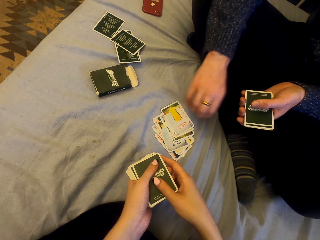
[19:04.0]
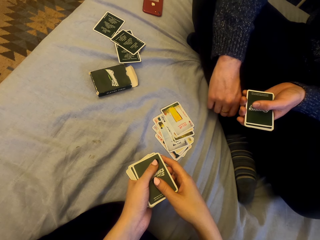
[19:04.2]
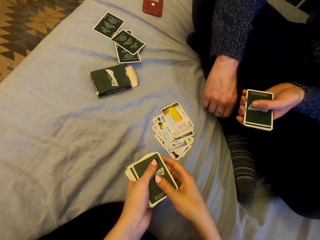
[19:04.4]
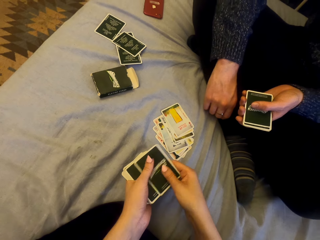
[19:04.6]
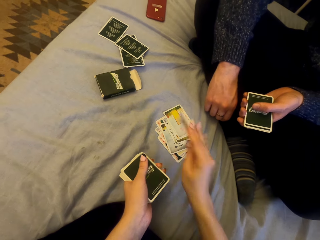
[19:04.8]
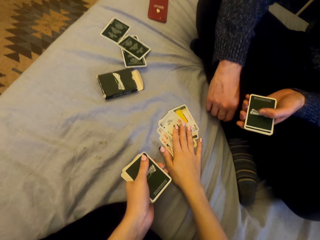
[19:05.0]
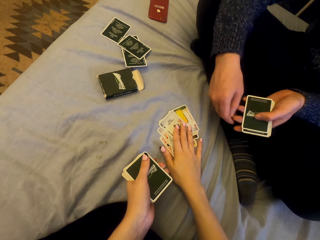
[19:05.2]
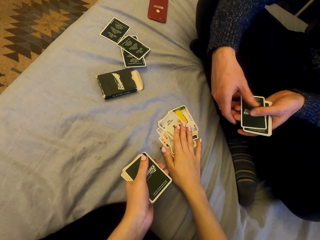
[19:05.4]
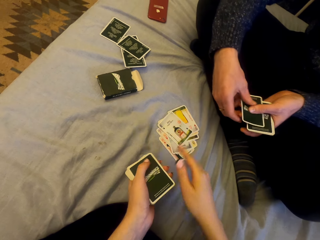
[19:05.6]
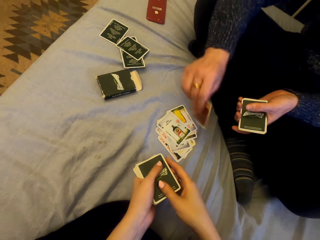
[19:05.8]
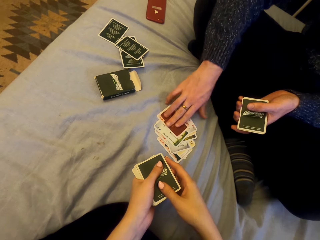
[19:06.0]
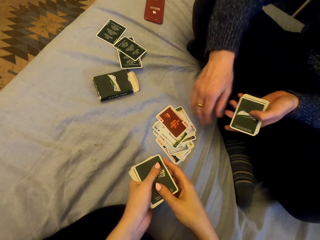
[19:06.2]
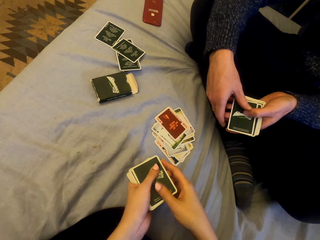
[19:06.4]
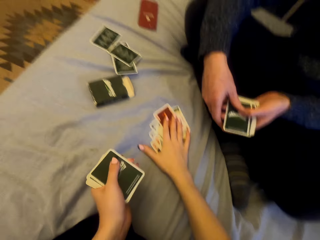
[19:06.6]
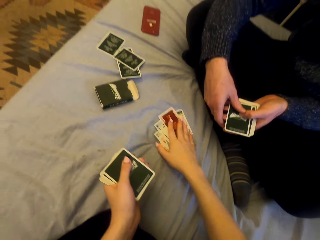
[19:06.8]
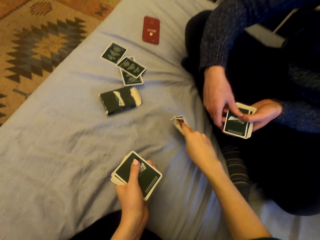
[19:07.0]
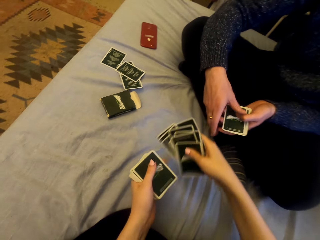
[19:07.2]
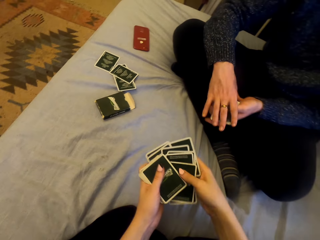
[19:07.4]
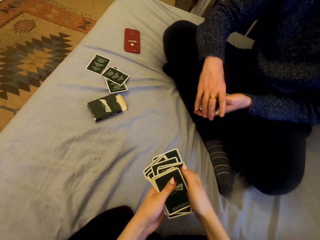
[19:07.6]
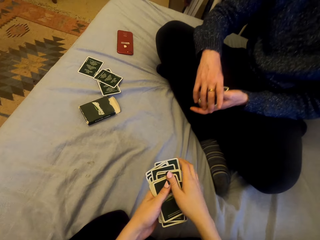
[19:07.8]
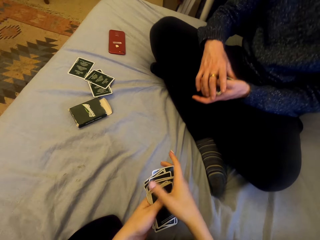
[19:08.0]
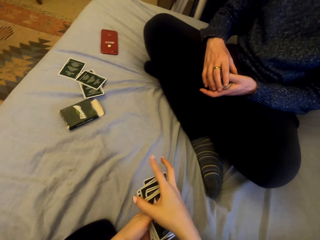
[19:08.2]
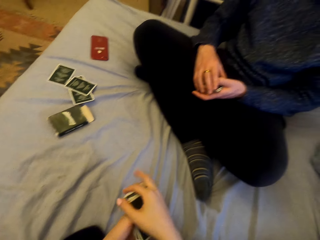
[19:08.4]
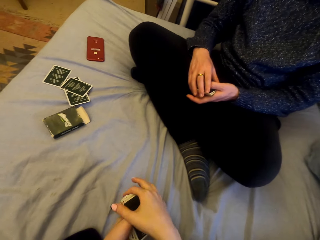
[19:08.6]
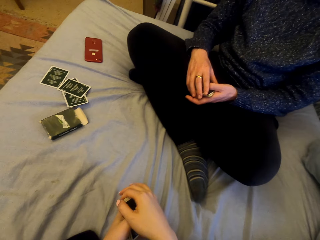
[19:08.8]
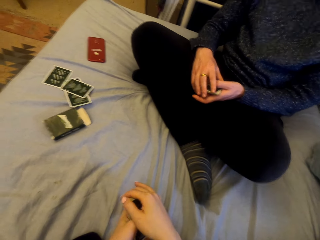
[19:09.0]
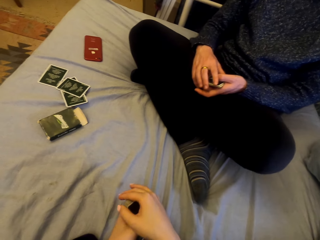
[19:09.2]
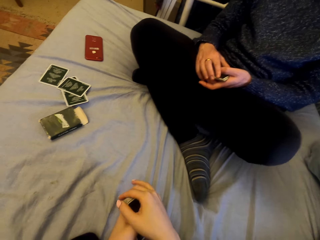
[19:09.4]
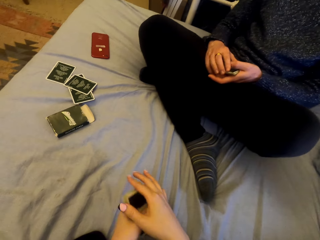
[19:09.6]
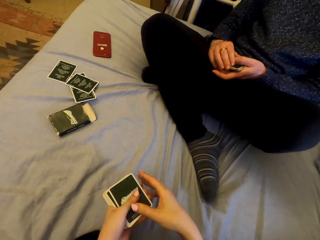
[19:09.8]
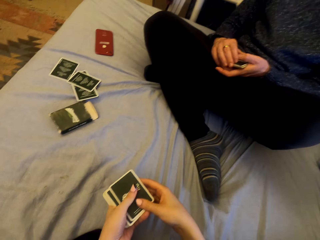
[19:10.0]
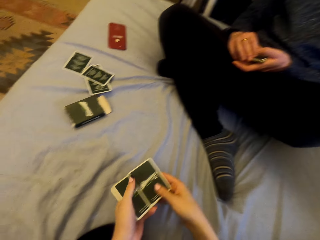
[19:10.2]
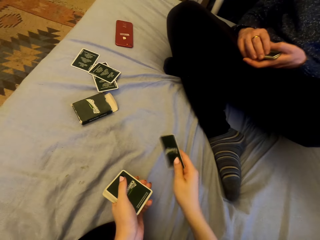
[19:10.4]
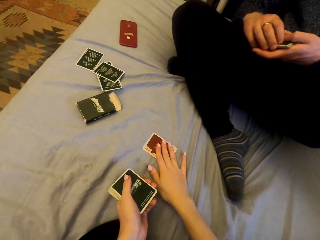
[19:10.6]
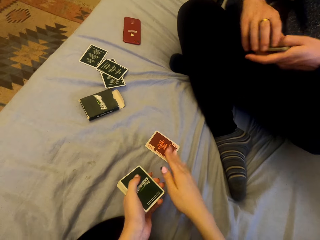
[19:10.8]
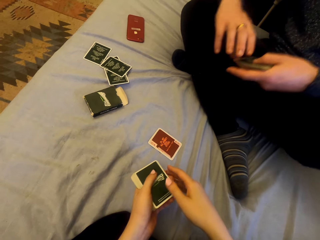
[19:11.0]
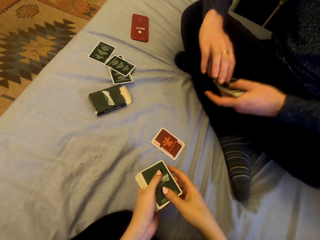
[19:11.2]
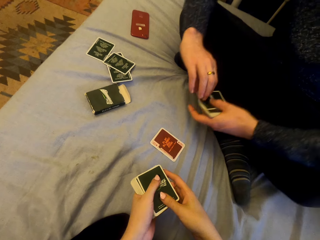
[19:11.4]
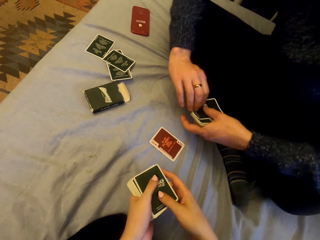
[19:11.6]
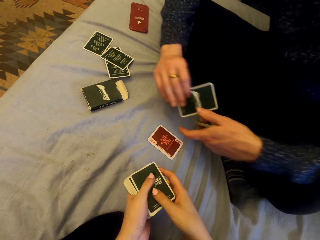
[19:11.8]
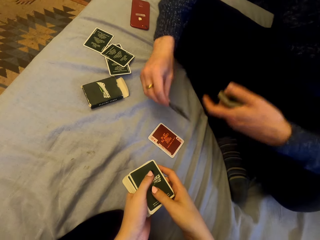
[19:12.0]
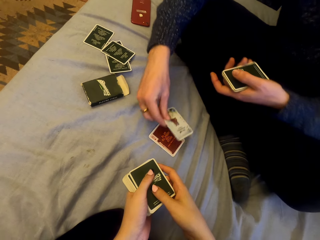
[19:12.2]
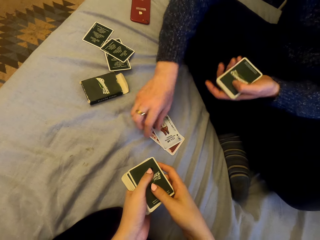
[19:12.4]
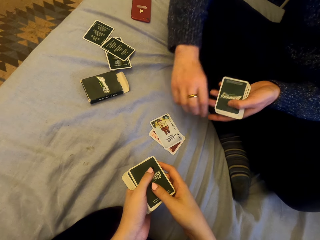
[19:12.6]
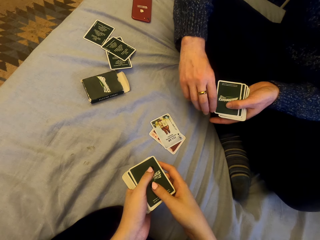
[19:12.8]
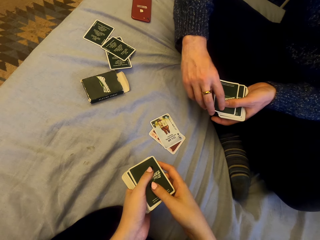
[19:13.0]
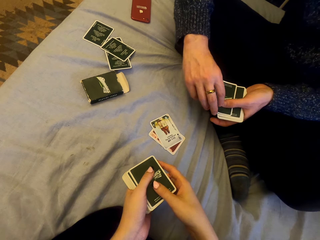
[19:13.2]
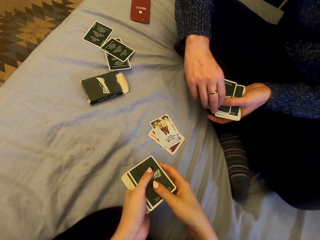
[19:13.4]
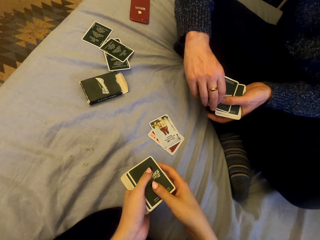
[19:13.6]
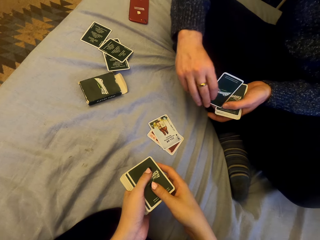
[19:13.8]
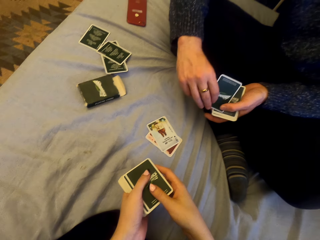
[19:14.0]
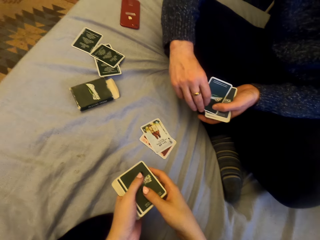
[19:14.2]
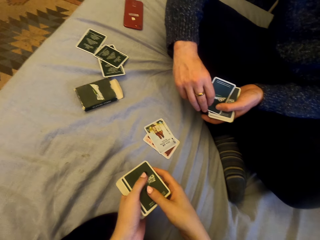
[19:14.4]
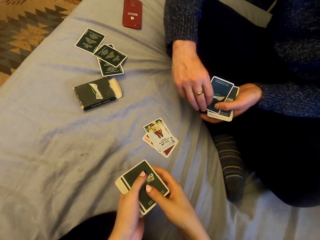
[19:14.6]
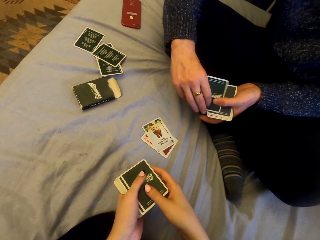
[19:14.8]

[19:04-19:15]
A man puts the card down. The camera wearer puts the card down. They pick the cards. They talk with the man. They play cards with the man. They put the card down. The man puts the card down.

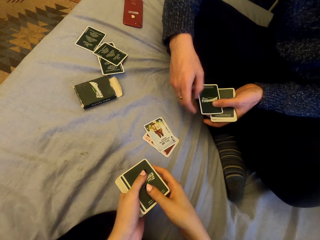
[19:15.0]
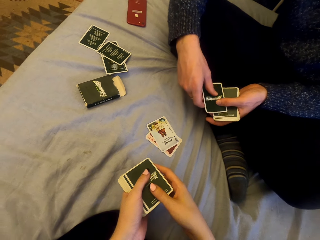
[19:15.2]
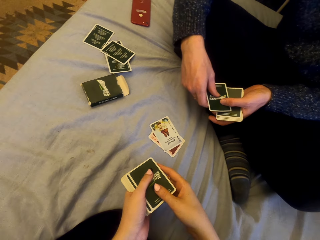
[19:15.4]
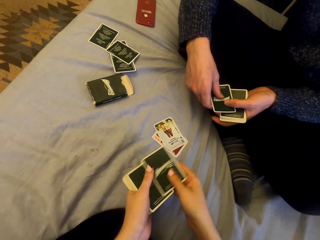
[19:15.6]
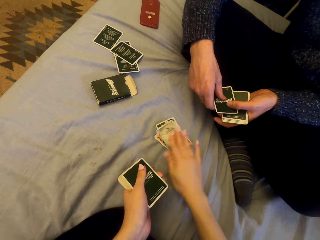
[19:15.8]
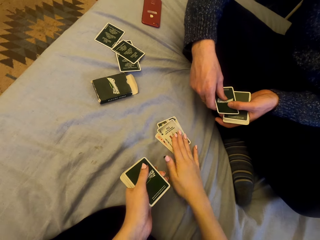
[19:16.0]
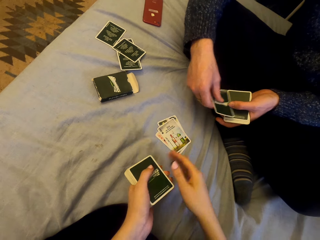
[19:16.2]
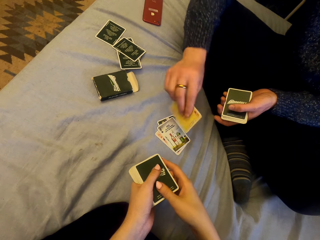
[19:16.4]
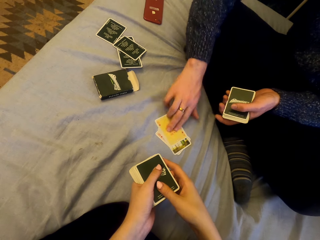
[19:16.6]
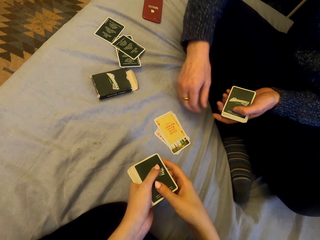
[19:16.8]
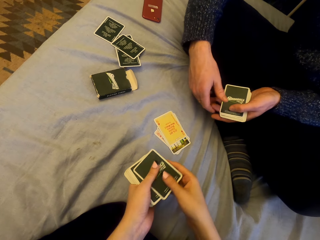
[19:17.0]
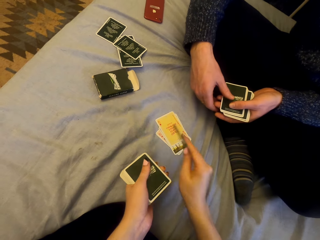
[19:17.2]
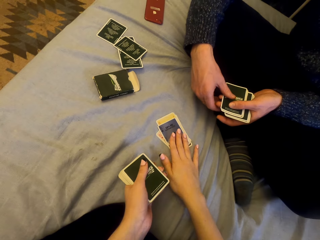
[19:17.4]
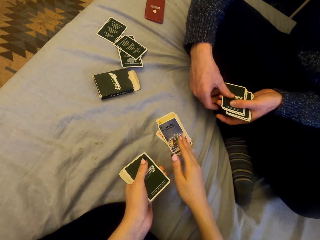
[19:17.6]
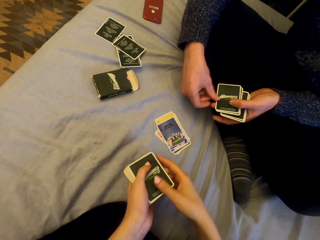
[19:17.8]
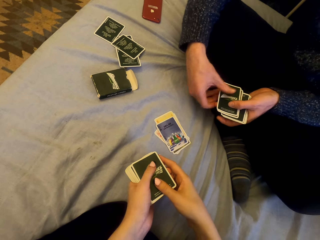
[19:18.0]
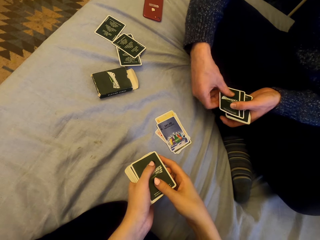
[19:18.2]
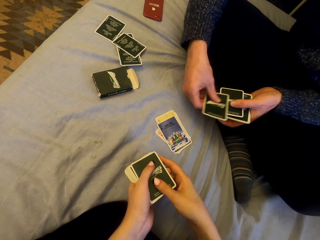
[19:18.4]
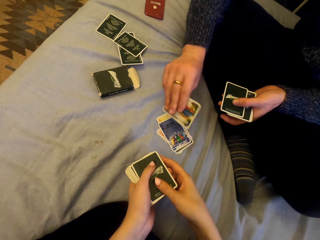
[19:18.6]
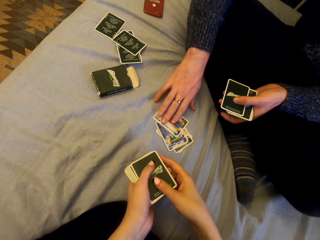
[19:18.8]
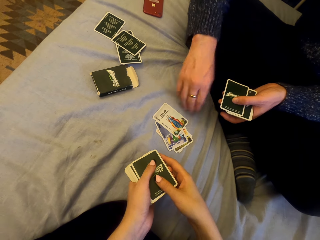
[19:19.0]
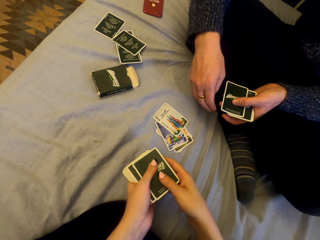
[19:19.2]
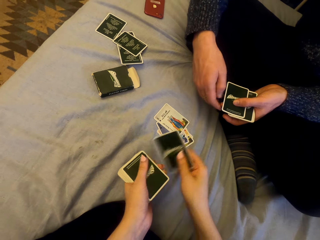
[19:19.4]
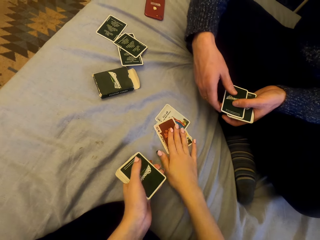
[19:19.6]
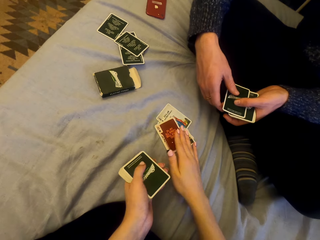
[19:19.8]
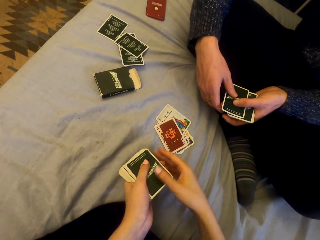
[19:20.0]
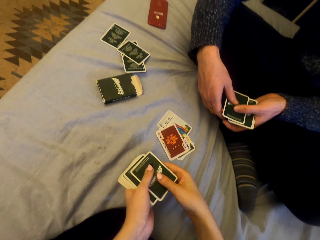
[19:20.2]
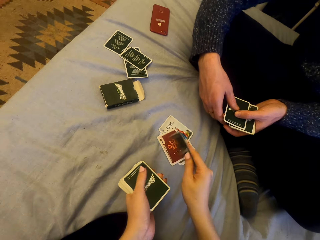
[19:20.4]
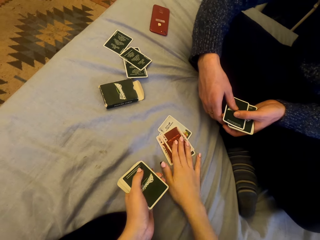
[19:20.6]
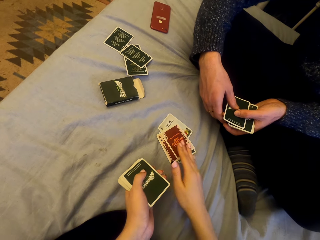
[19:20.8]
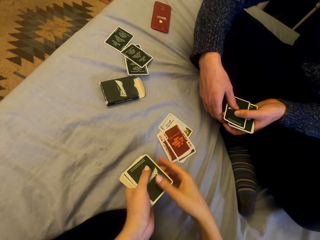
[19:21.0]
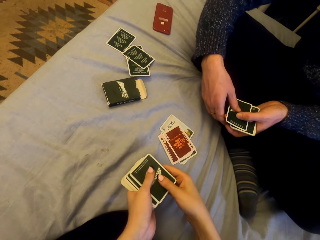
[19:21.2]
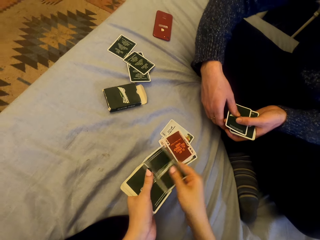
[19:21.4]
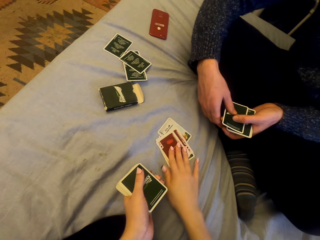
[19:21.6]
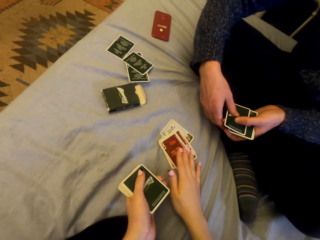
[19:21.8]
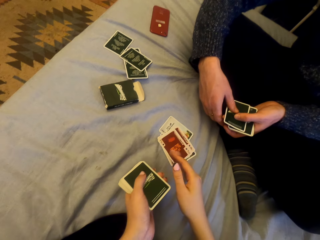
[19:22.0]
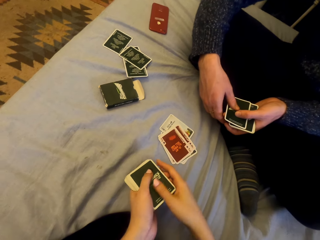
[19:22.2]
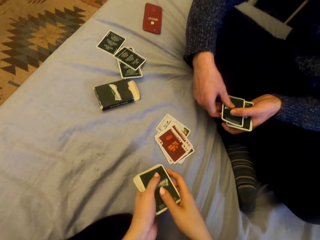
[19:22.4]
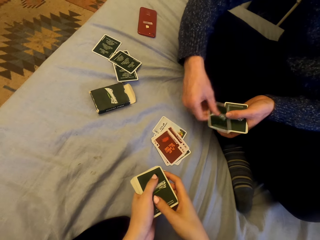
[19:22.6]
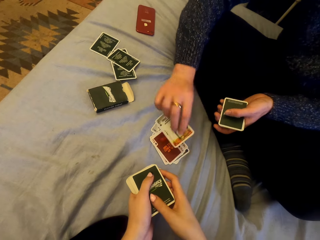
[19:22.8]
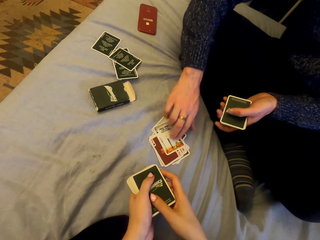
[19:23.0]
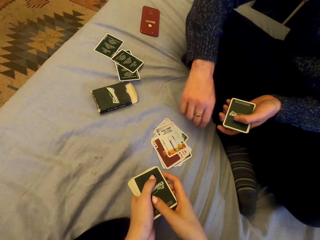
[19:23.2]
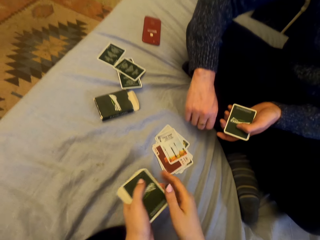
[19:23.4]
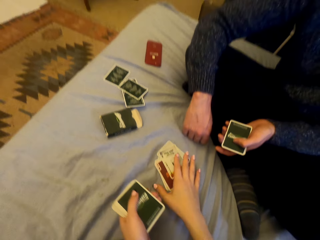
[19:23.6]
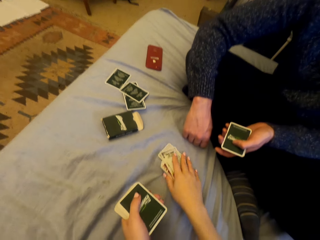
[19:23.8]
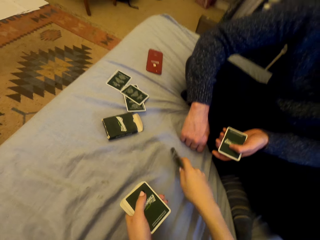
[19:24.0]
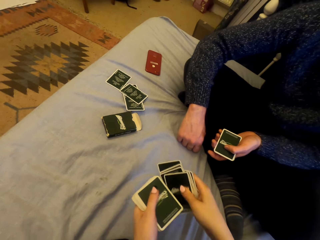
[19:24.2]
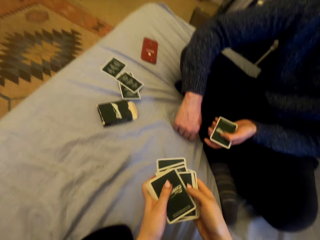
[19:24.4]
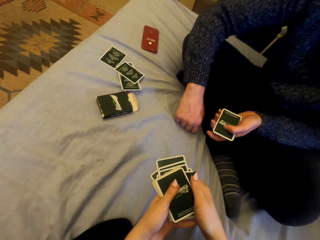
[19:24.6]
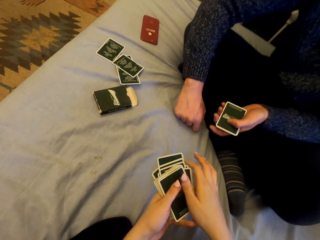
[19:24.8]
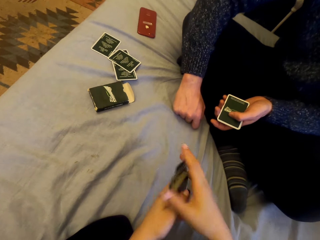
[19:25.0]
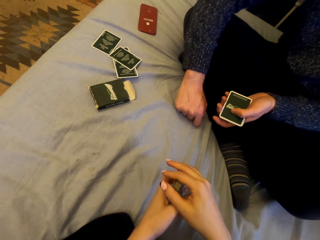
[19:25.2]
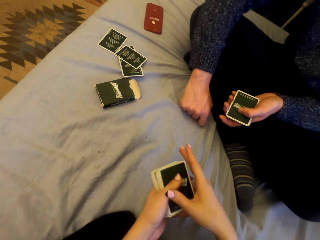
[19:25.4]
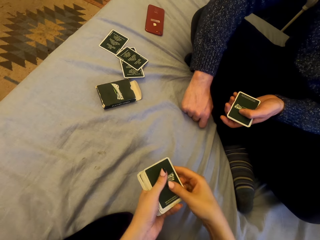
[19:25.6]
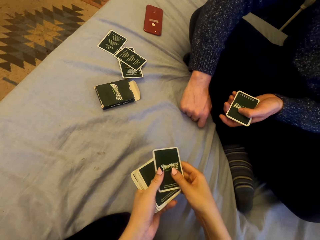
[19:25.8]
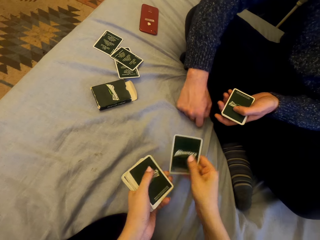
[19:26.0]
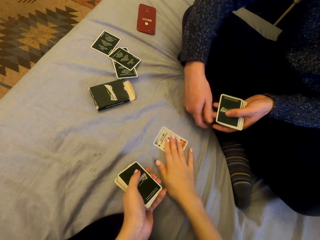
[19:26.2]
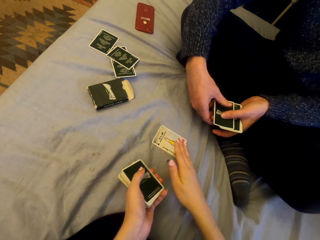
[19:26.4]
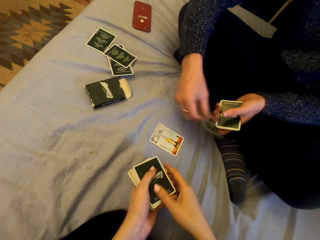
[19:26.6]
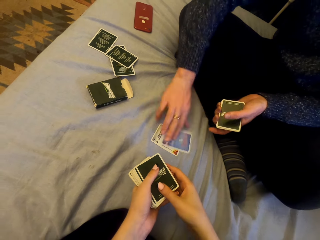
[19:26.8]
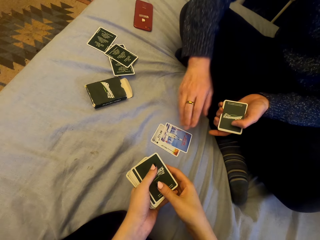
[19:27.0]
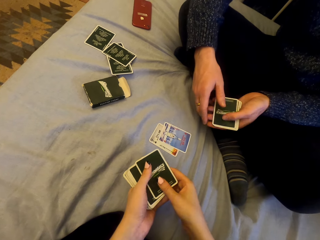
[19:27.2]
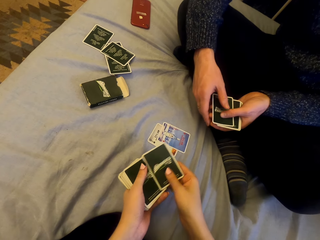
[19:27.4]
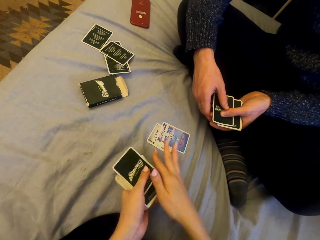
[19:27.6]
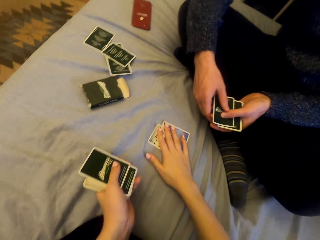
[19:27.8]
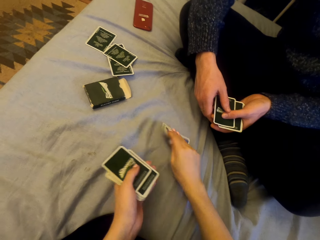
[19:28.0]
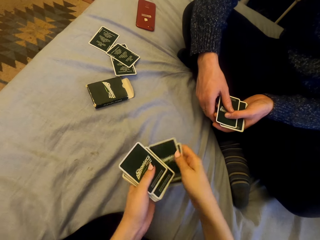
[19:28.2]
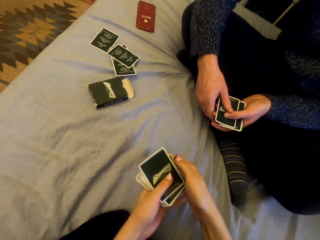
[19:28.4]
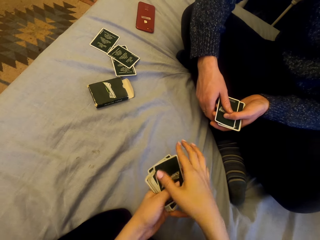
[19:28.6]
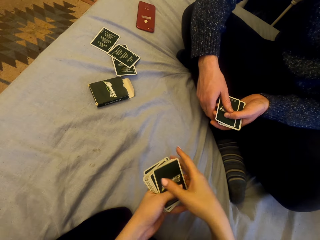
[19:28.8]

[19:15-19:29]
The camera wearer puts the card down. A man puts the card down. The camera wearer puts the card down. The man puts the card down. The camera wearer puts the card down. They put the card down repeatedly. The man puts the card down. The camera wearer picks the cards. They play cards with the man. They put the card down. The man puts the card down. The camera wearer picks the cards.
